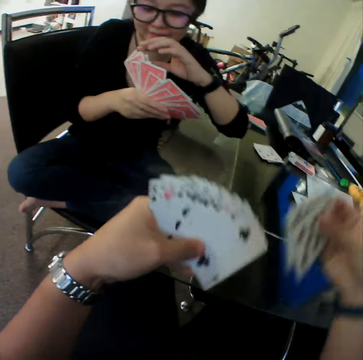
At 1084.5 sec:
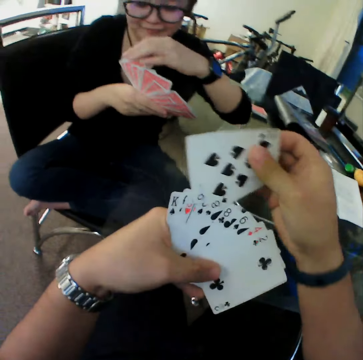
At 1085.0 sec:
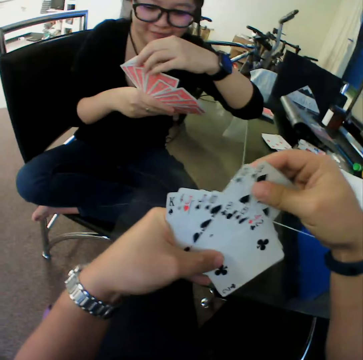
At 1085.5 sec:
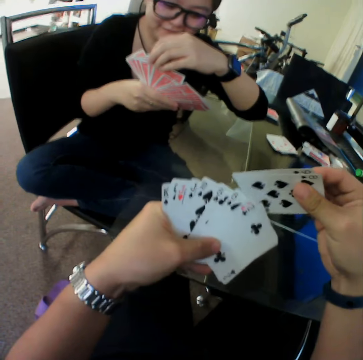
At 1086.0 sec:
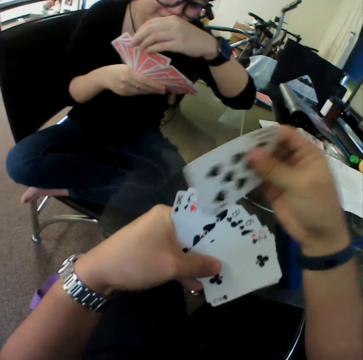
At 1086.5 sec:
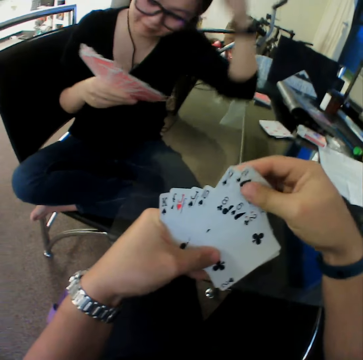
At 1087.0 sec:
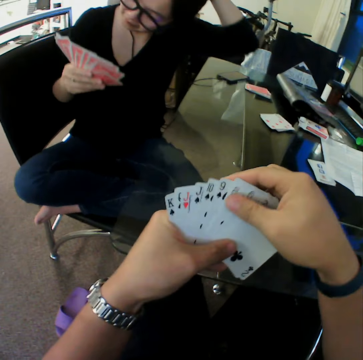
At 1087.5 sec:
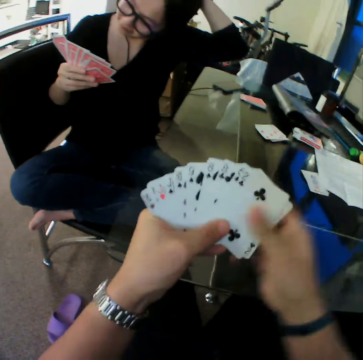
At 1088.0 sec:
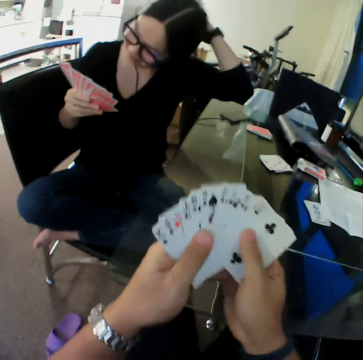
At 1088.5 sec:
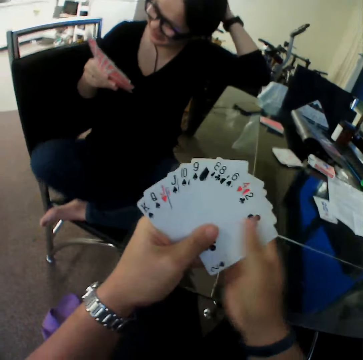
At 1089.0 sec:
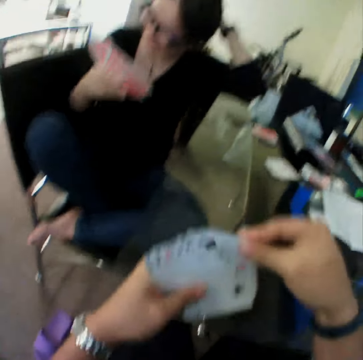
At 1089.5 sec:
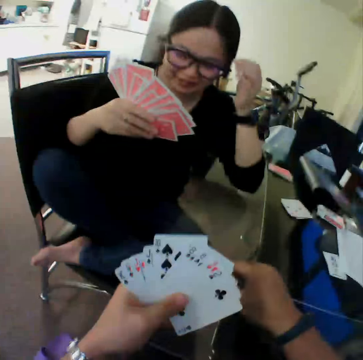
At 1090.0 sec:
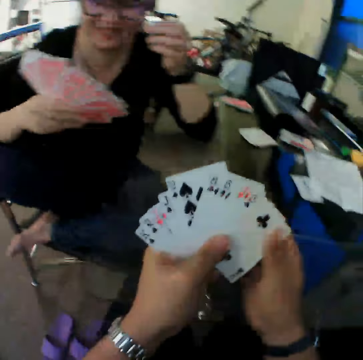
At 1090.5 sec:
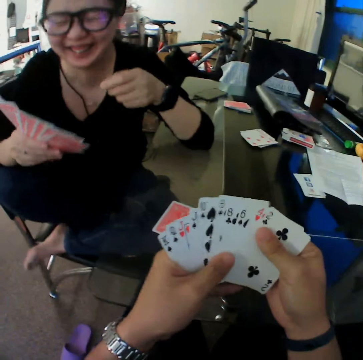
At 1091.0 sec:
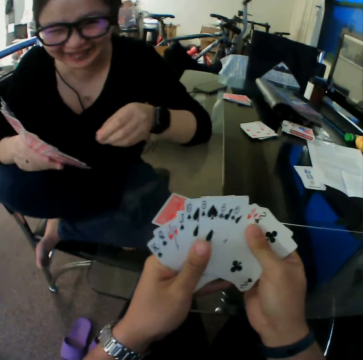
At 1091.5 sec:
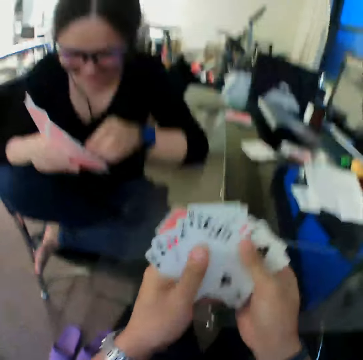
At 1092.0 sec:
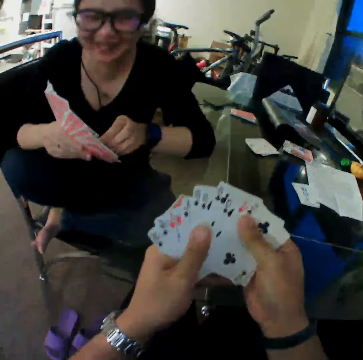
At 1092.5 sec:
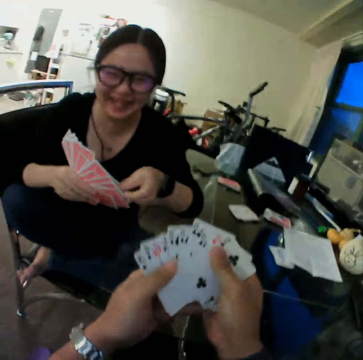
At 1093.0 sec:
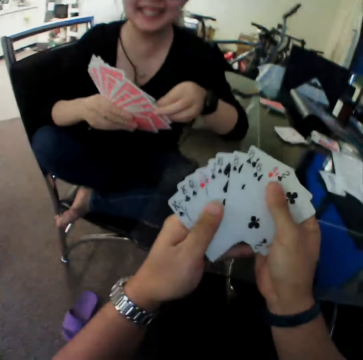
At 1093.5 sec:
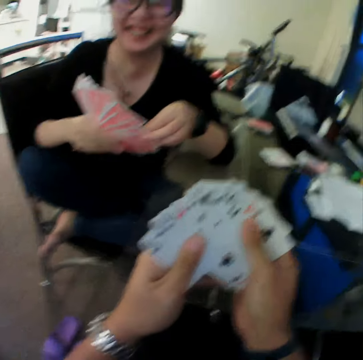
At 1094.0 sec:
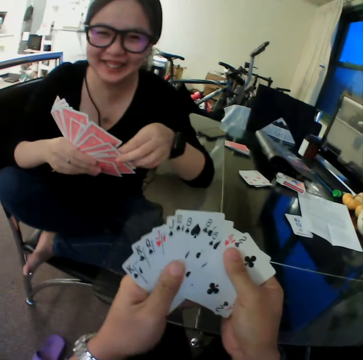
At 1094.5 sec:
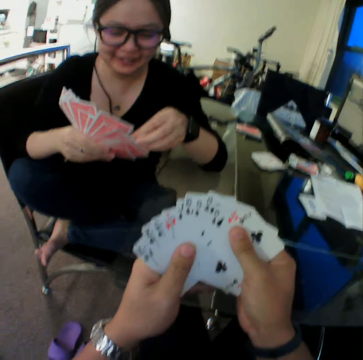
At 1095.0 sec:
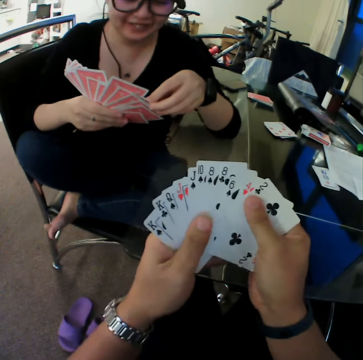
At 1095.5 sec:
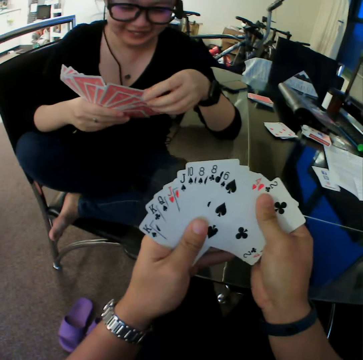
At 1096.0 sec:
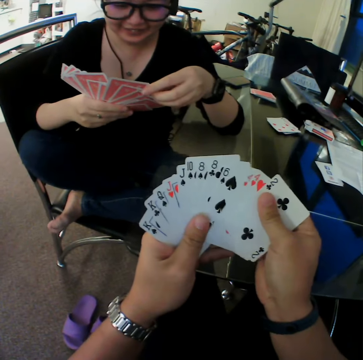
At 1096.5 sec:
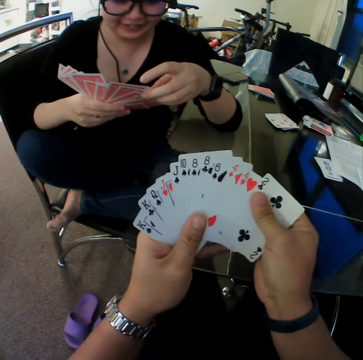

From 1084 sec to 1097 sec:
The camera wearer arranges the cards. The woman scratches her hair with her left hand. The camera wearer drops a card on the table with his right hand.

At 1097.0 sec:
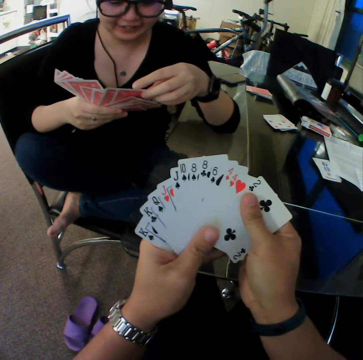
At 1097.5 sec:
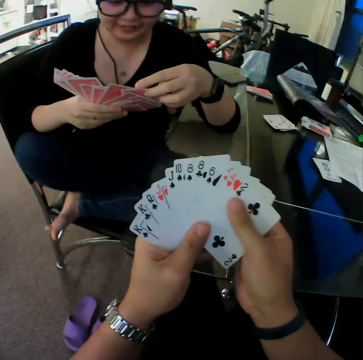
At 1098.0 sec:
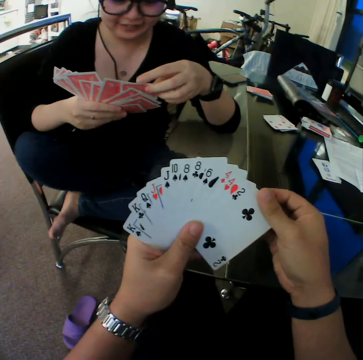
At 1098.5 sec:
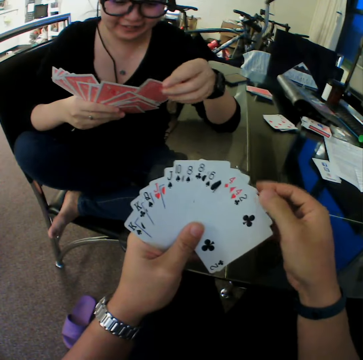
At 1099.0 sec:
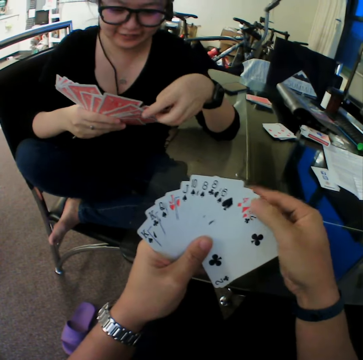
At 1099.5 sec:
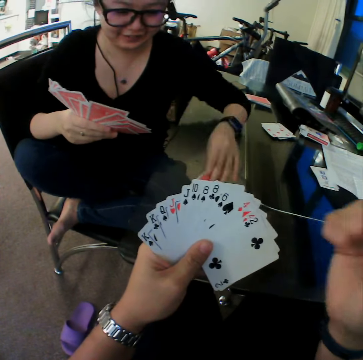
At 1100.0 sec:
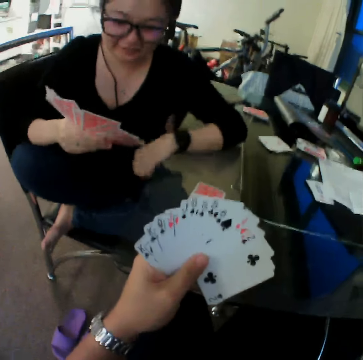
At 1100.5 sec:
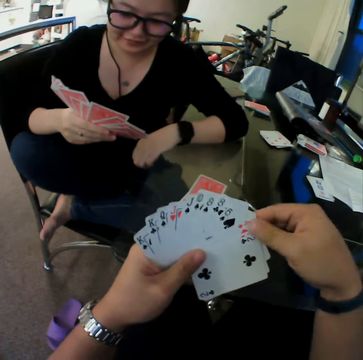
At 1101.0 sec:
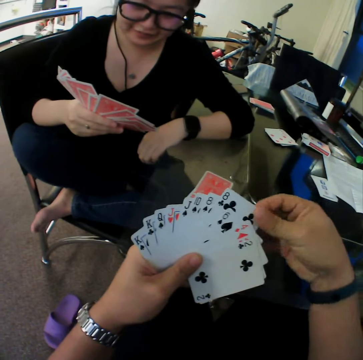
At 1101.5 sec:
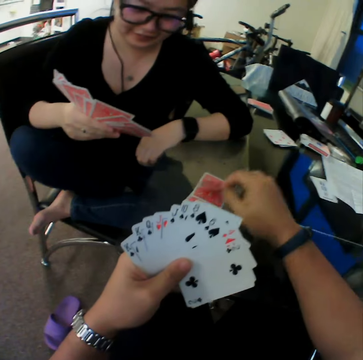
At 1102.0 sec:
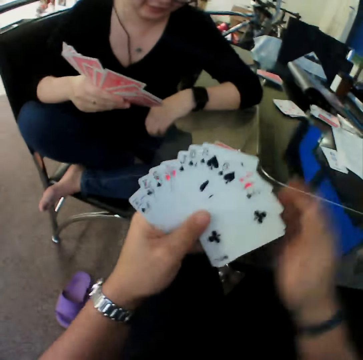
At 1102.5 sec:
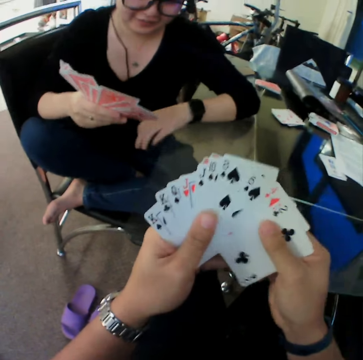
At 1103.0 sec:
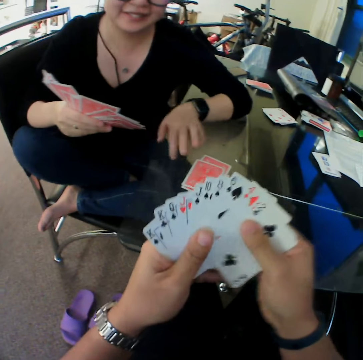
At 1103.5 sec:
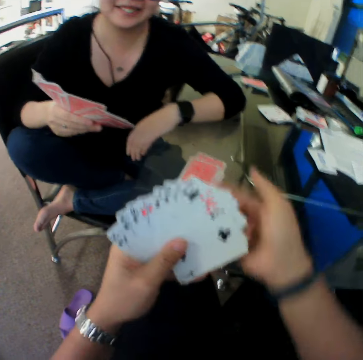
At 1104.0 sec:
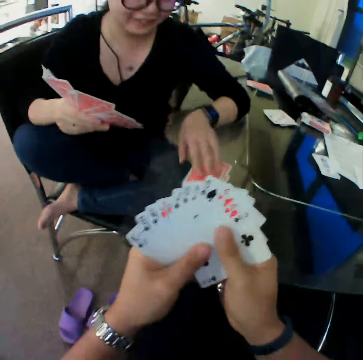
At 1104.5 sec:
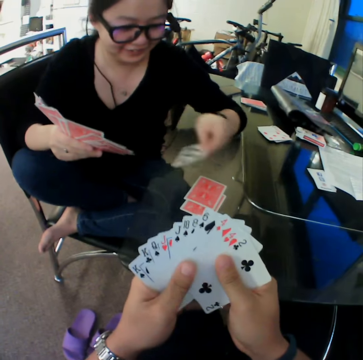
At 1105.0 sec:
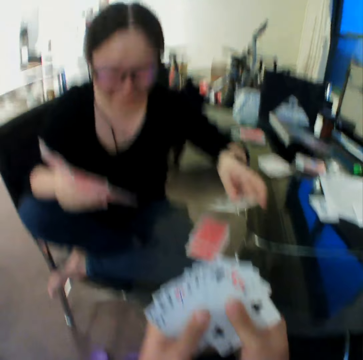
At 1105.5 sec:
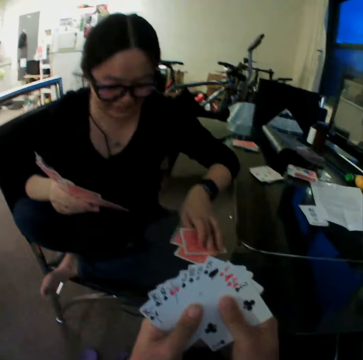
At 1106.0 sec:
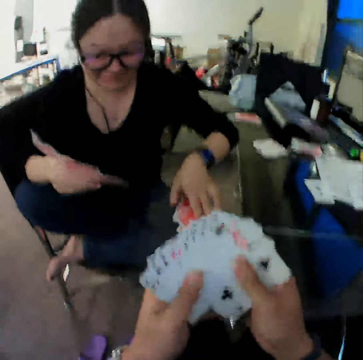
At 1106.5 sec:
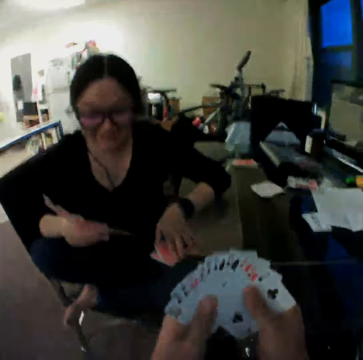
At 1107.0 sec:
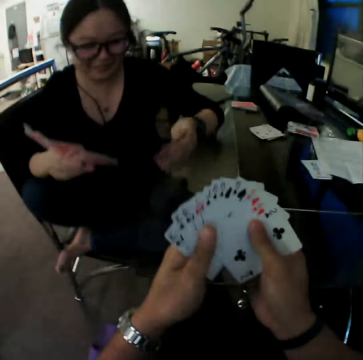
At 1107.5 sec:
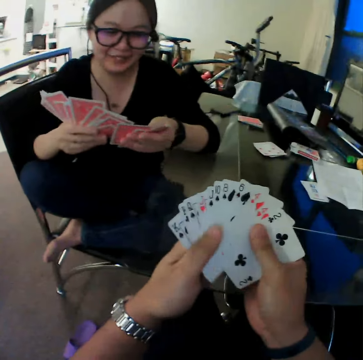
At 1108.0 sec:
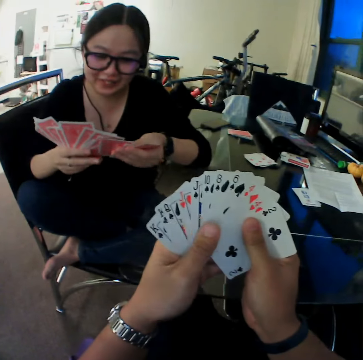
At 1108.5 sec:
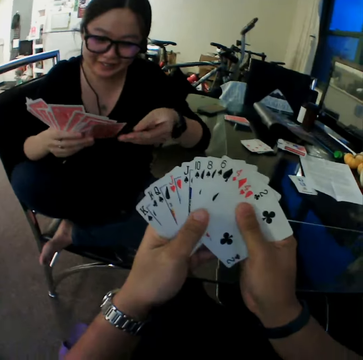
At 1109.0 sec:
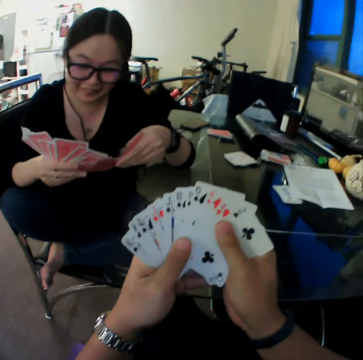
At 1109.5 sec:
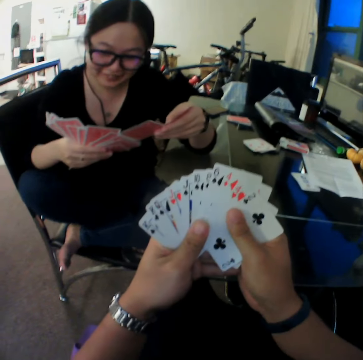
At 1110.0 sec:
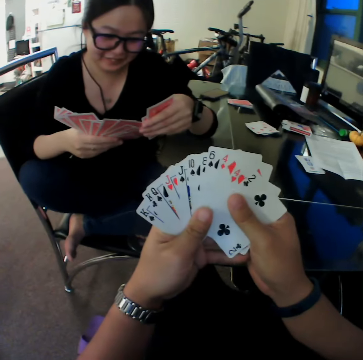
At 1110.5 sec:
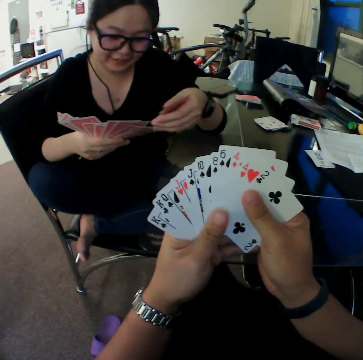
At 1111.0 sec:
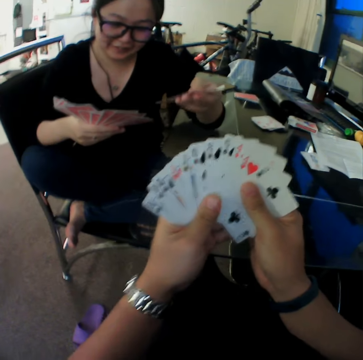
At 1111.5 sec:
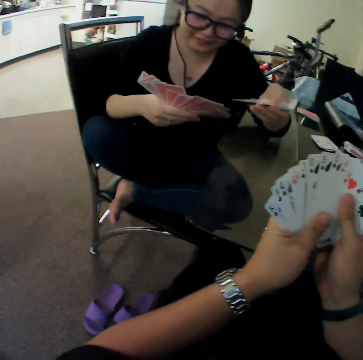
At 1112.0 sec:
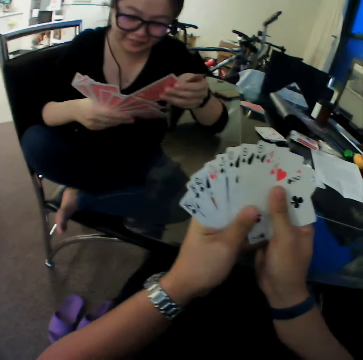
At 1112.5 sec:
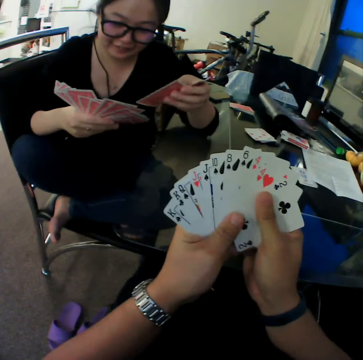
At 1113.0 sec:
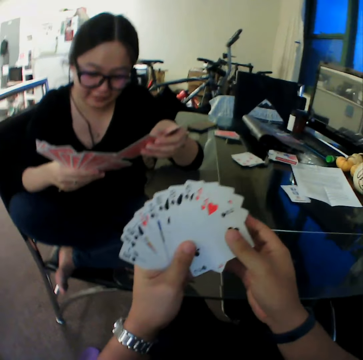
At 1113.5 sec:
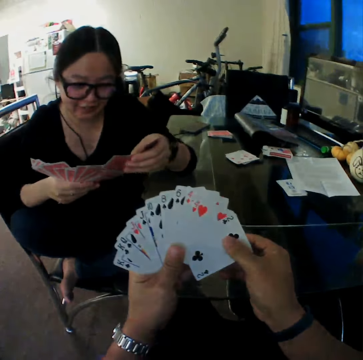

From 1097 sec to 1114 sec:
The woman drops a card on the table with her left hand. The camera wearer drops a card on the table with his right hand. The woman picks cards from the table with her left hand and turns the card. She drops the card on the table with her left hand. She picks cards from the table with her left hand. She arranges the cards.

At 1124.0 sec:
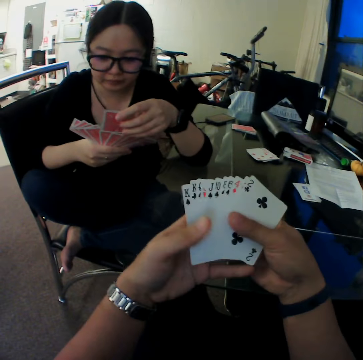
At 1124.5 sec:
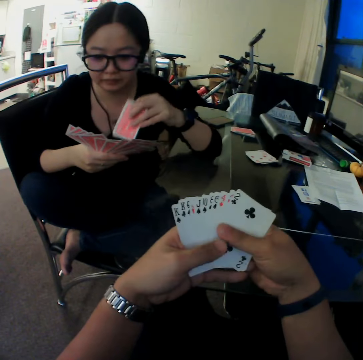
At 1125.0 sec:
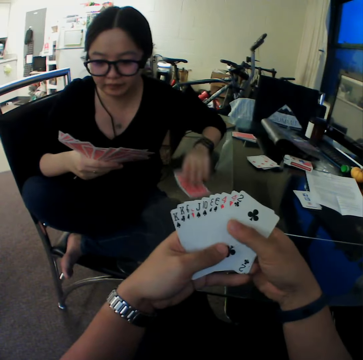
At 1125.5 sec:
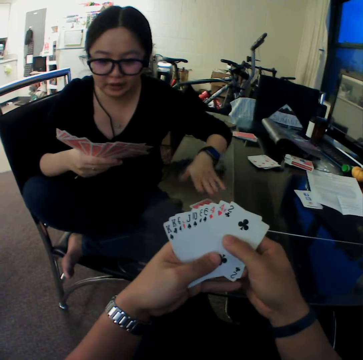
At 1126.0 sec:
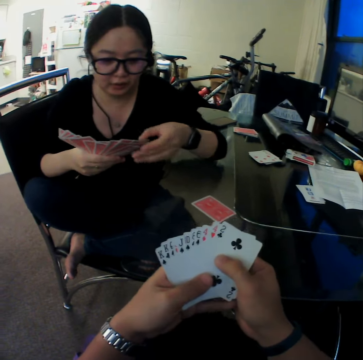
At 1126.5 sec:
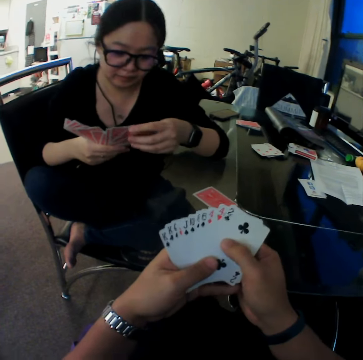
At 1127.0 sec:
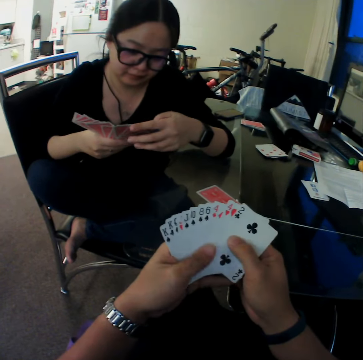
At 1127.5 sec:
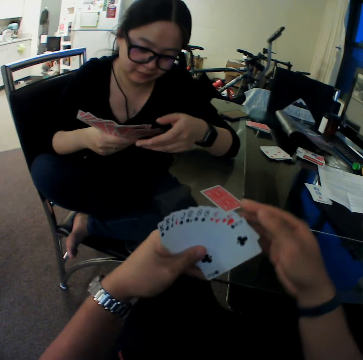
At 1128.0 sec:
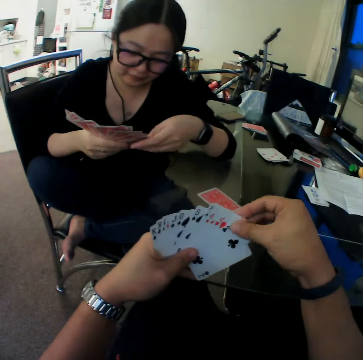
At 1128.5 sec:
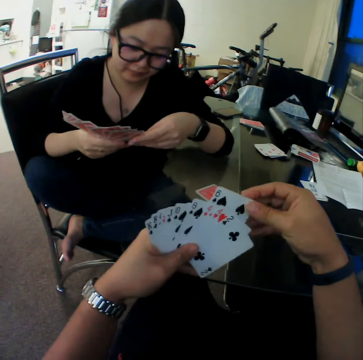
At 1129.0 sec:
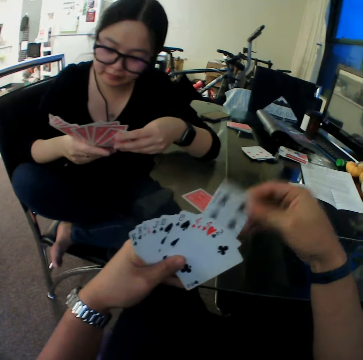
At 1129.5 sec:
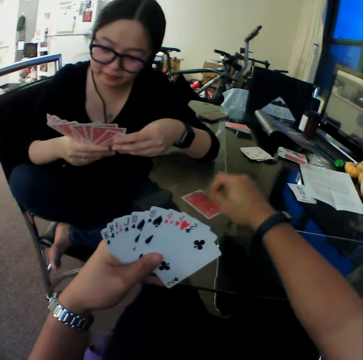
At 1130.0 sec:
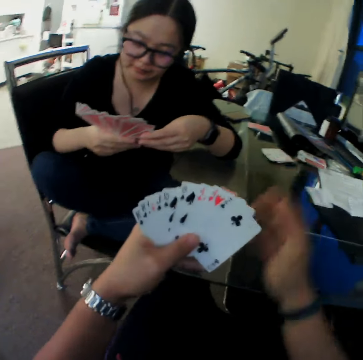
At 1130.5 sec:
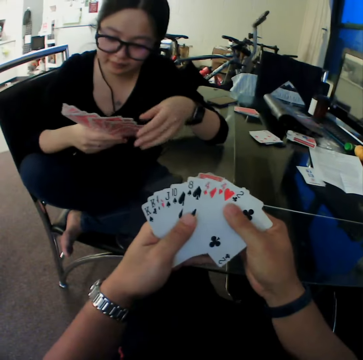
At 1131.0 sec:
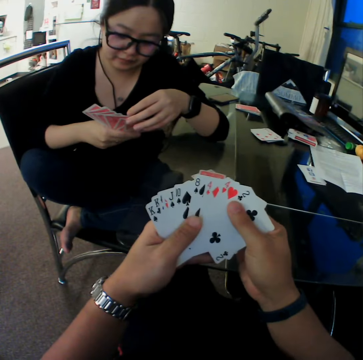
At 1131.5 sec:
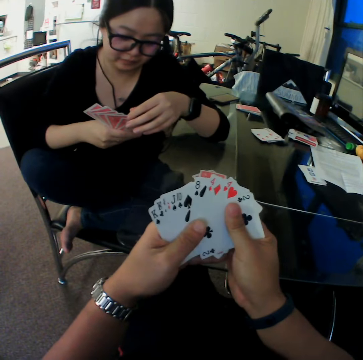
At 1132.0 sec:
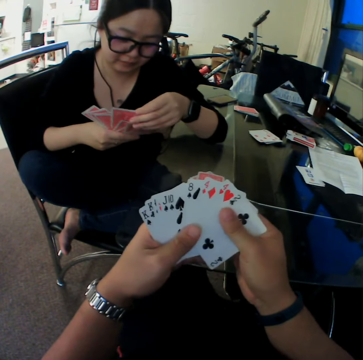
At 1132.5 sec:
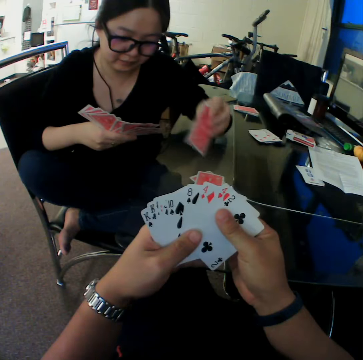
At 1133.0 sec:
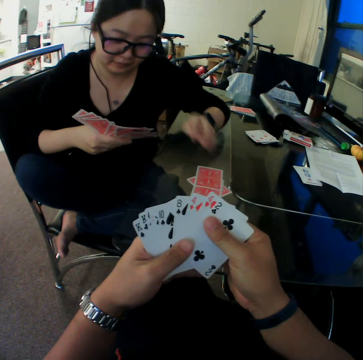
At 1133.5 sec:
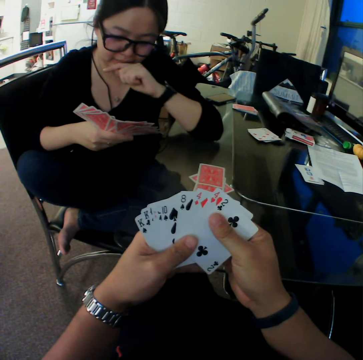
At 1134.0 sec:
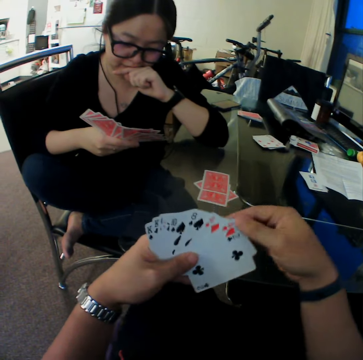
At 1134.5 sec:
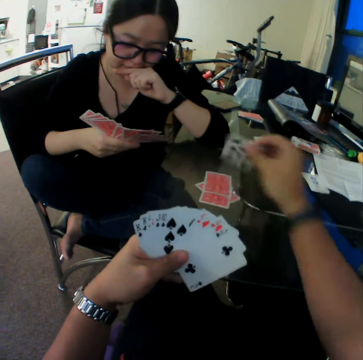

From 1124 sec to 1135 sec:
The camera wearer looks through the cards. The woman drops a card on the table with her left hand. The camera wearer drops cards on the table with his right hand. The woman drops a card on the table with her left hand.
